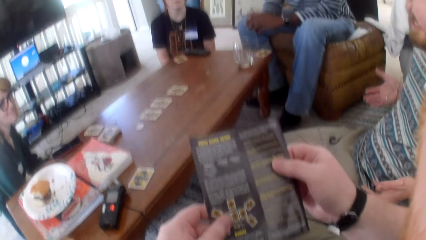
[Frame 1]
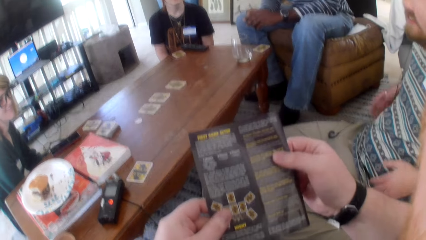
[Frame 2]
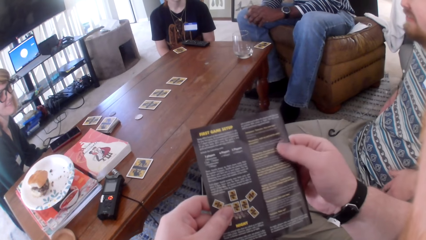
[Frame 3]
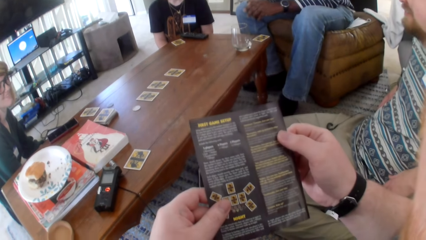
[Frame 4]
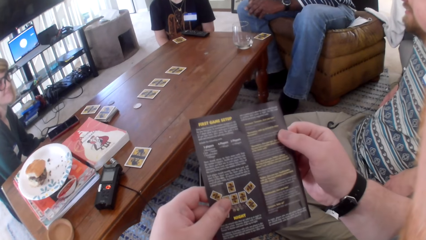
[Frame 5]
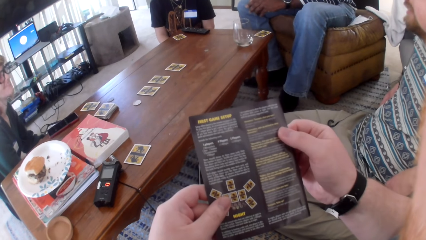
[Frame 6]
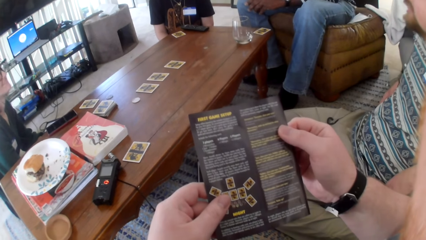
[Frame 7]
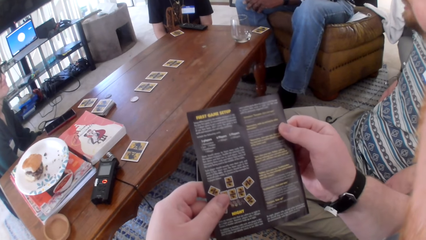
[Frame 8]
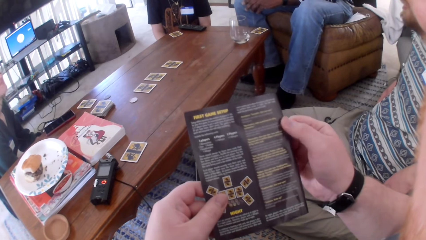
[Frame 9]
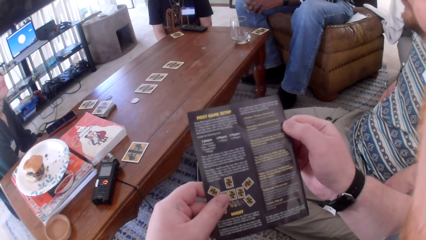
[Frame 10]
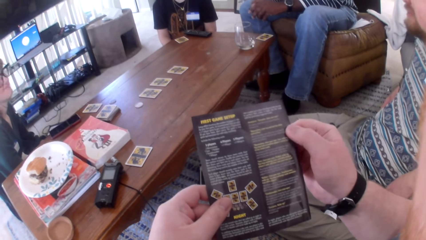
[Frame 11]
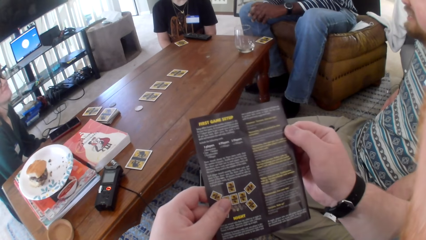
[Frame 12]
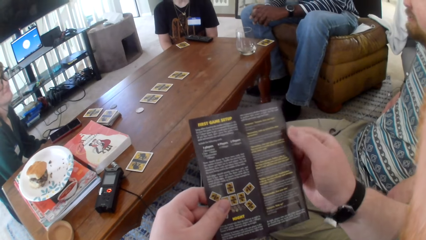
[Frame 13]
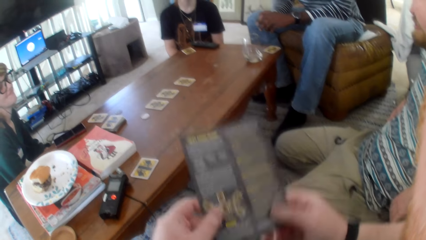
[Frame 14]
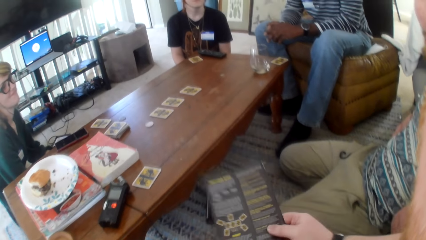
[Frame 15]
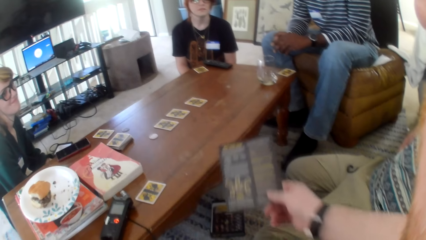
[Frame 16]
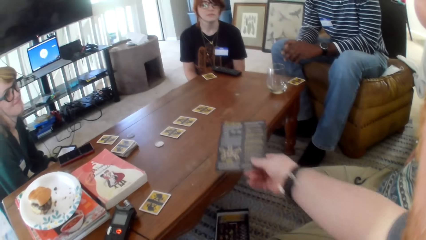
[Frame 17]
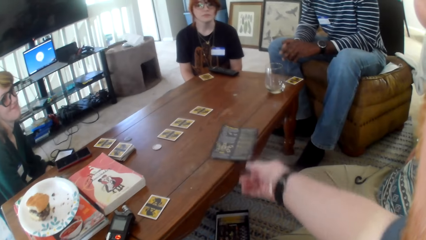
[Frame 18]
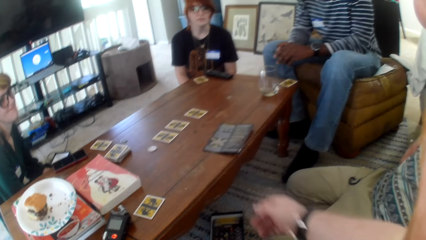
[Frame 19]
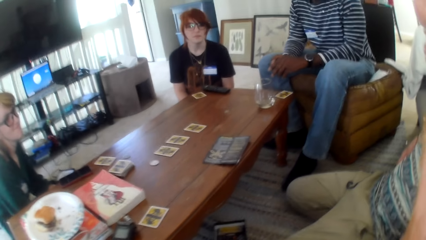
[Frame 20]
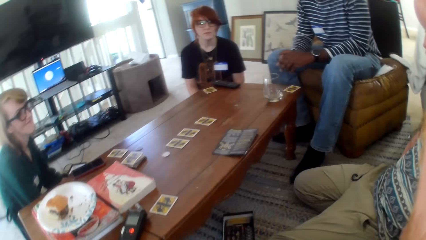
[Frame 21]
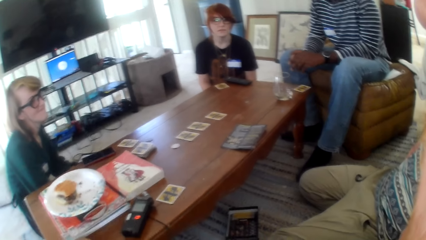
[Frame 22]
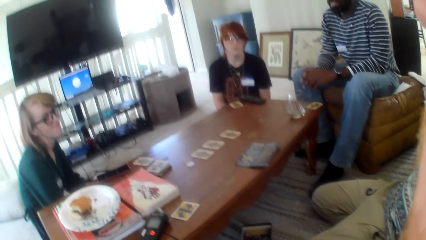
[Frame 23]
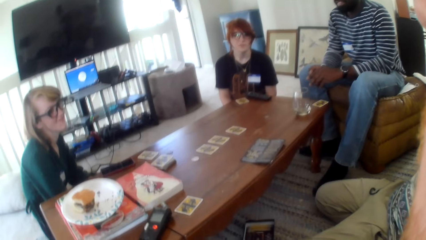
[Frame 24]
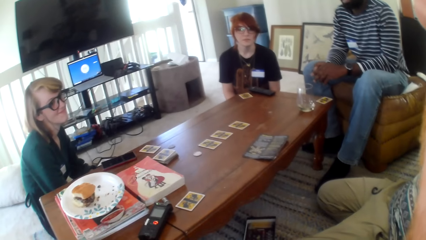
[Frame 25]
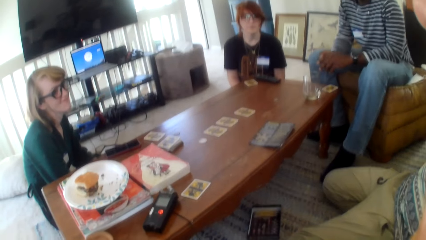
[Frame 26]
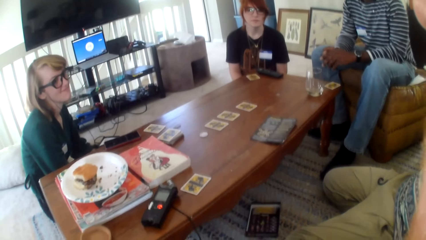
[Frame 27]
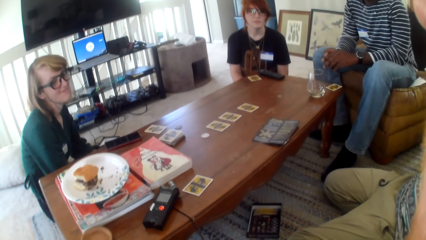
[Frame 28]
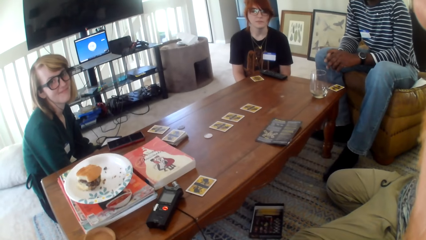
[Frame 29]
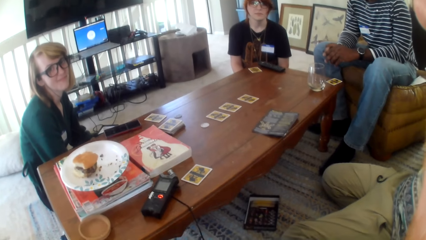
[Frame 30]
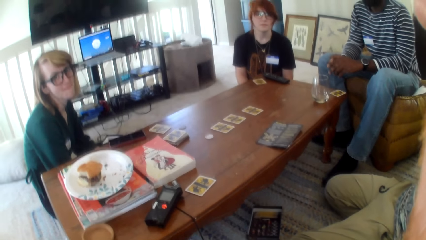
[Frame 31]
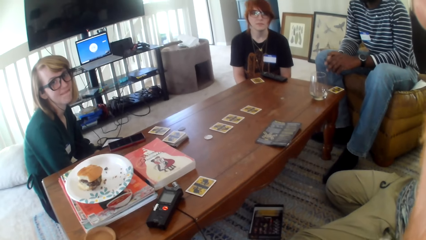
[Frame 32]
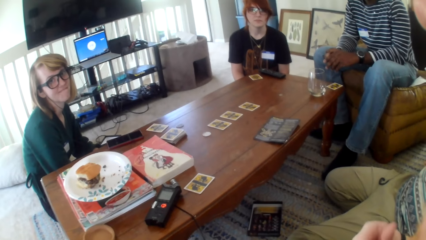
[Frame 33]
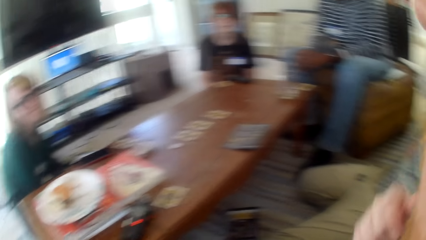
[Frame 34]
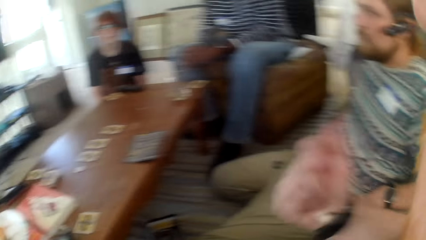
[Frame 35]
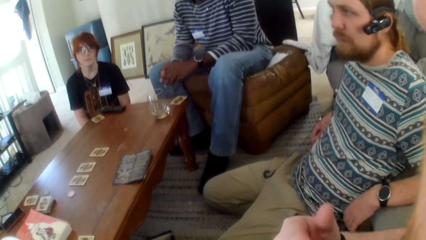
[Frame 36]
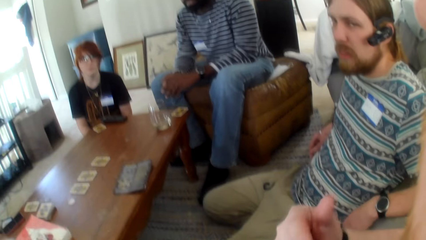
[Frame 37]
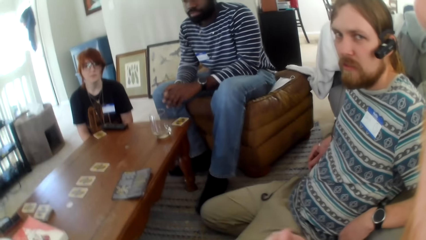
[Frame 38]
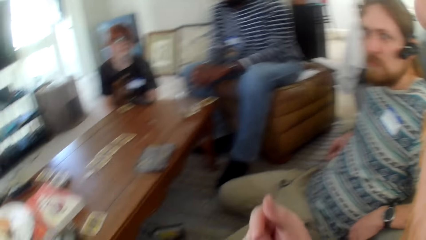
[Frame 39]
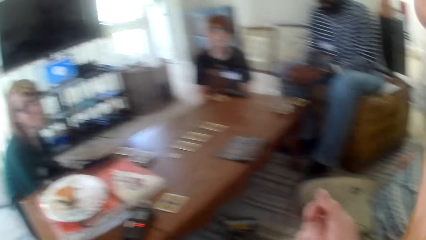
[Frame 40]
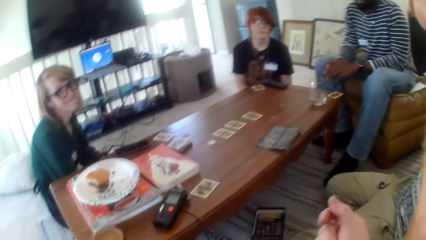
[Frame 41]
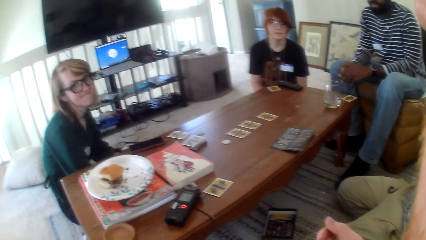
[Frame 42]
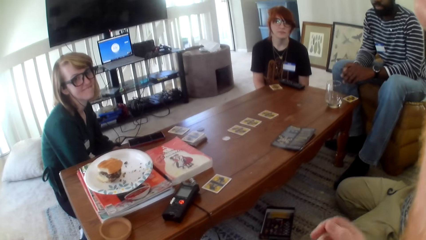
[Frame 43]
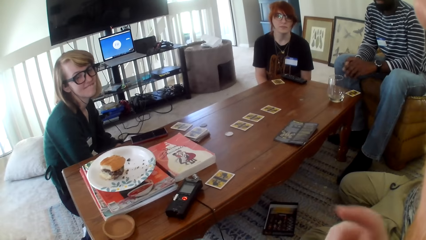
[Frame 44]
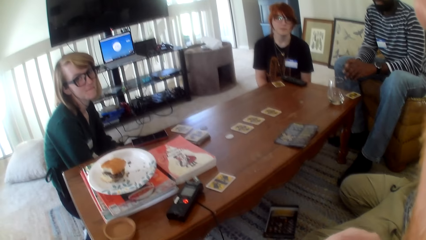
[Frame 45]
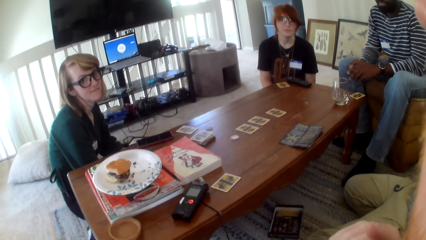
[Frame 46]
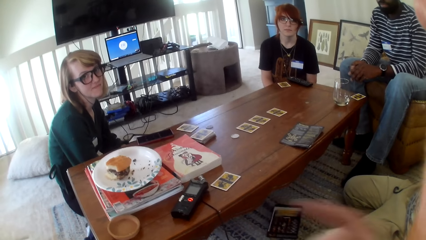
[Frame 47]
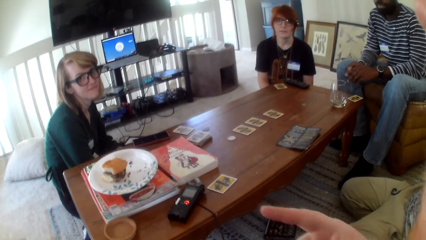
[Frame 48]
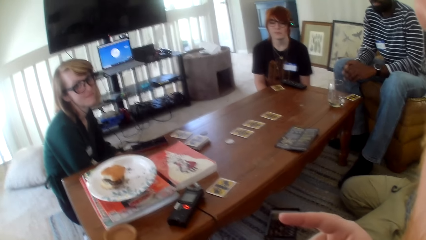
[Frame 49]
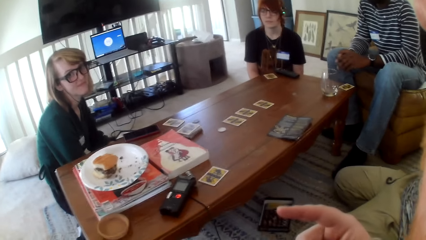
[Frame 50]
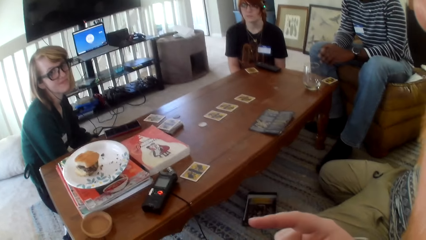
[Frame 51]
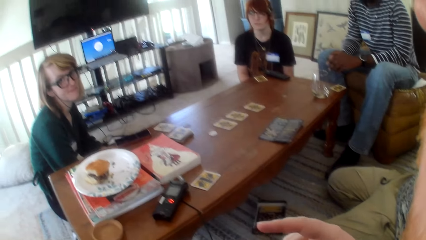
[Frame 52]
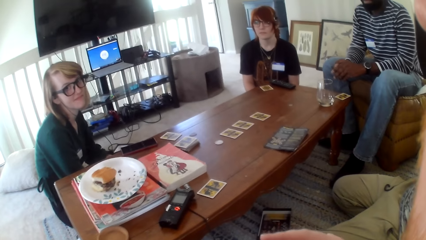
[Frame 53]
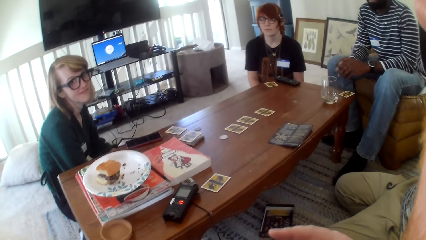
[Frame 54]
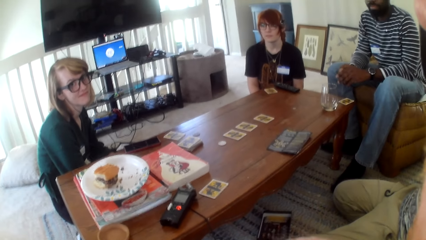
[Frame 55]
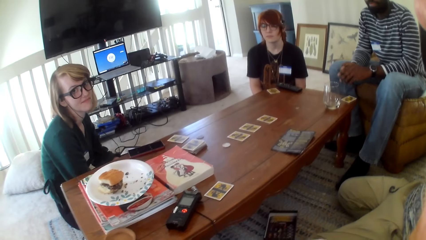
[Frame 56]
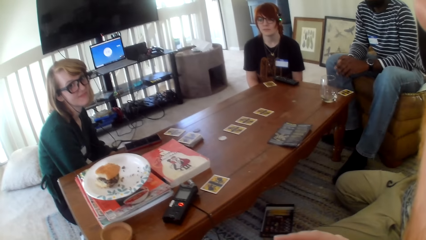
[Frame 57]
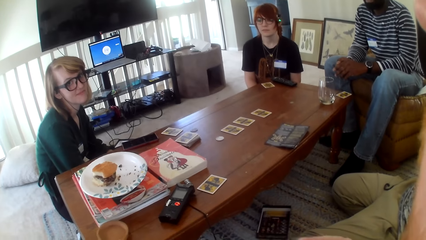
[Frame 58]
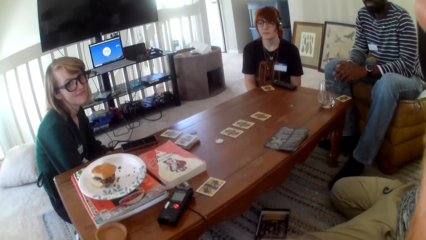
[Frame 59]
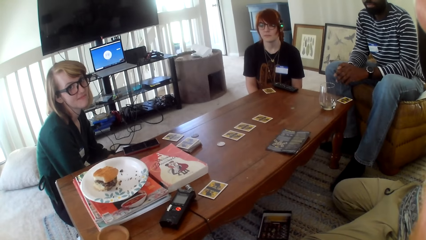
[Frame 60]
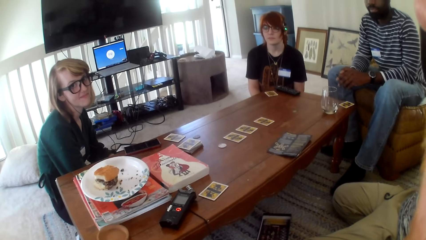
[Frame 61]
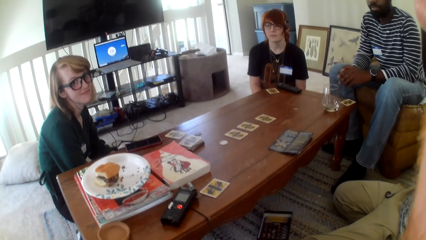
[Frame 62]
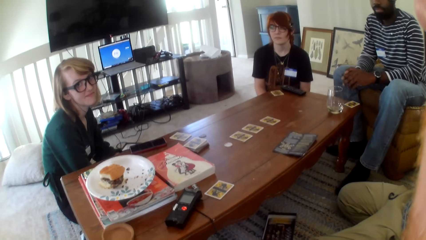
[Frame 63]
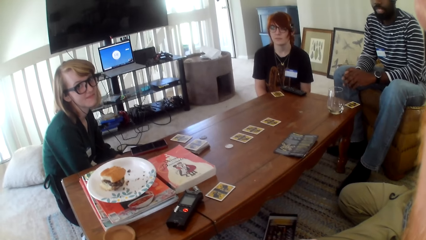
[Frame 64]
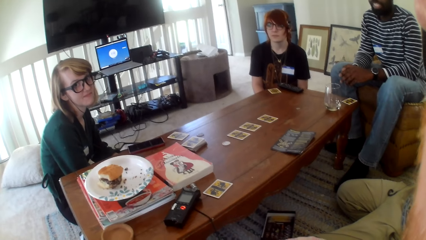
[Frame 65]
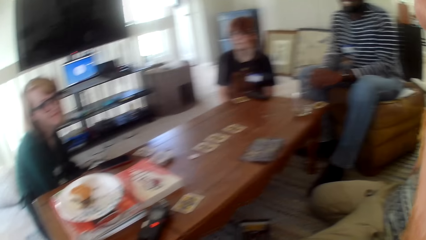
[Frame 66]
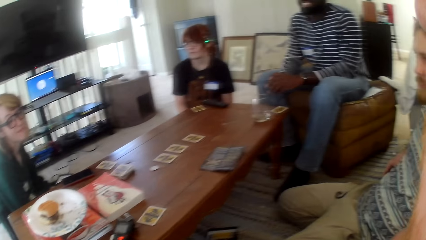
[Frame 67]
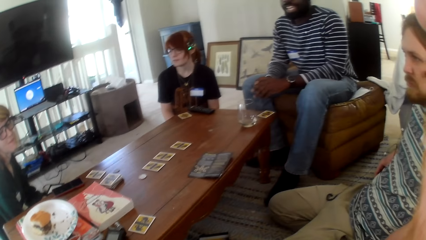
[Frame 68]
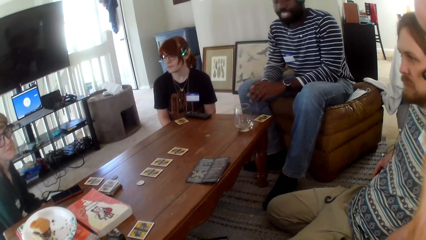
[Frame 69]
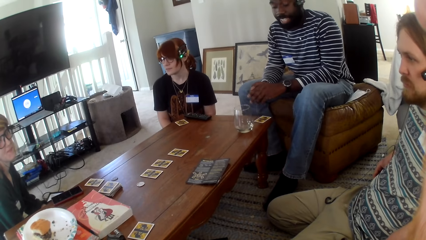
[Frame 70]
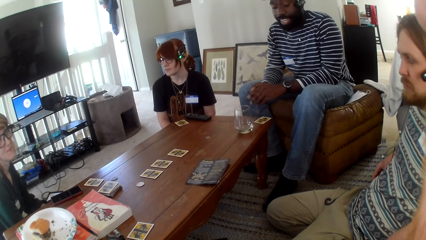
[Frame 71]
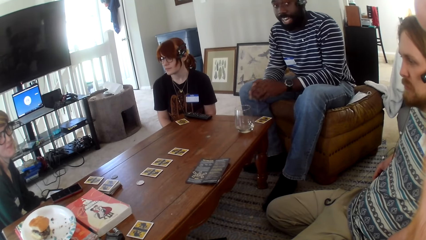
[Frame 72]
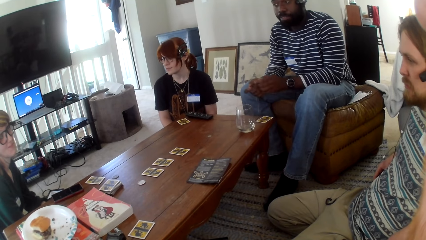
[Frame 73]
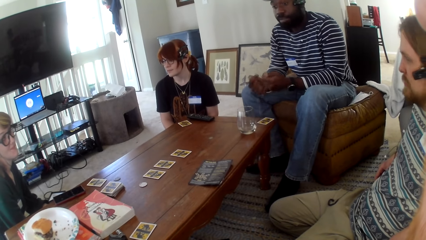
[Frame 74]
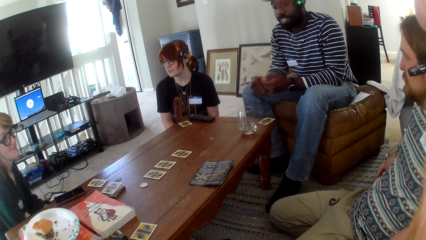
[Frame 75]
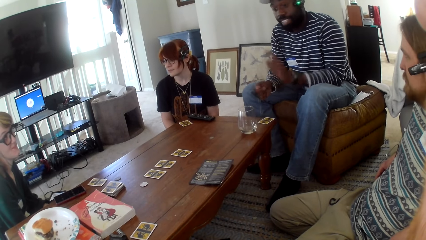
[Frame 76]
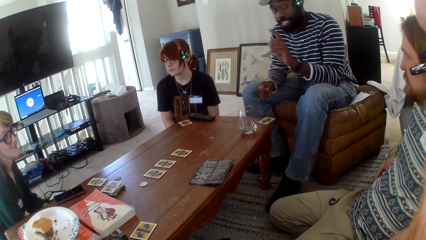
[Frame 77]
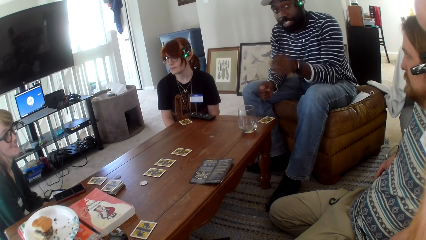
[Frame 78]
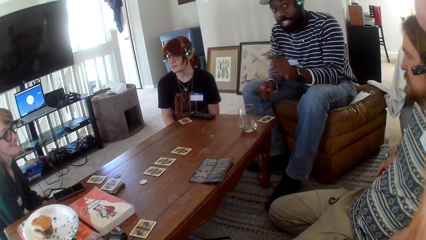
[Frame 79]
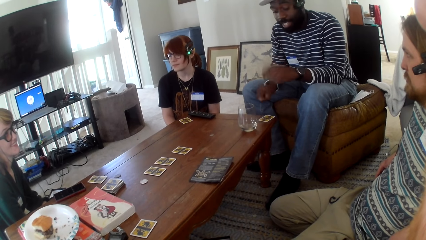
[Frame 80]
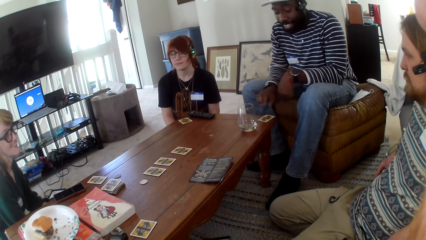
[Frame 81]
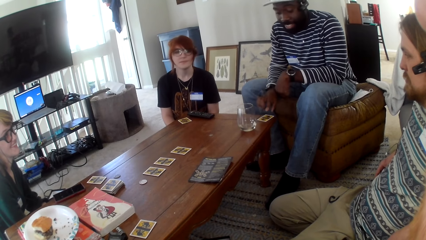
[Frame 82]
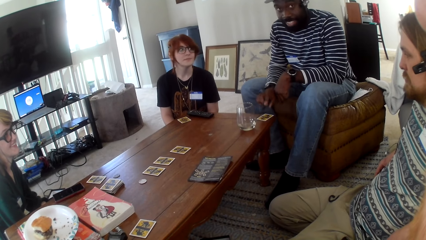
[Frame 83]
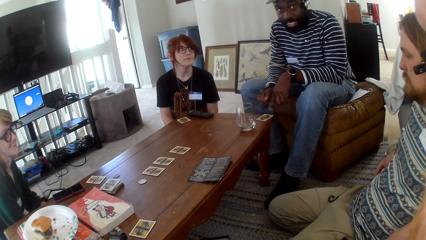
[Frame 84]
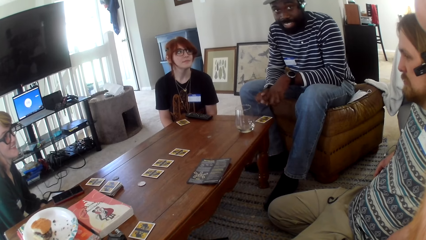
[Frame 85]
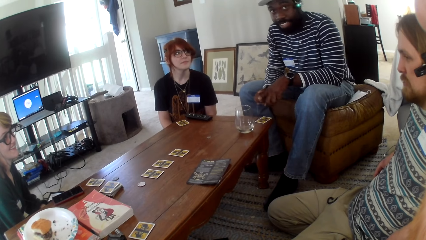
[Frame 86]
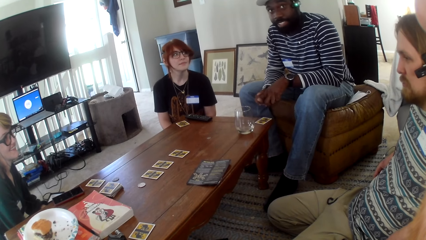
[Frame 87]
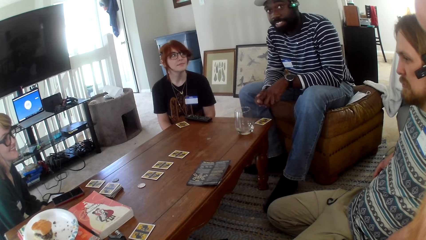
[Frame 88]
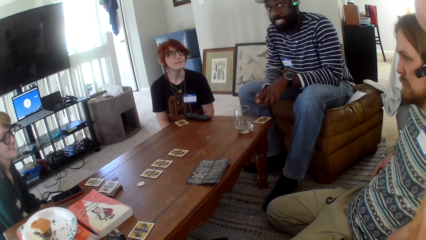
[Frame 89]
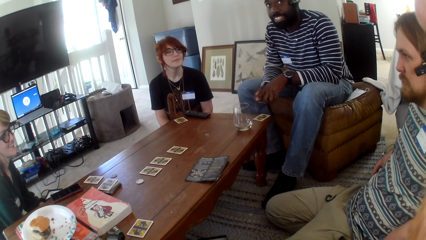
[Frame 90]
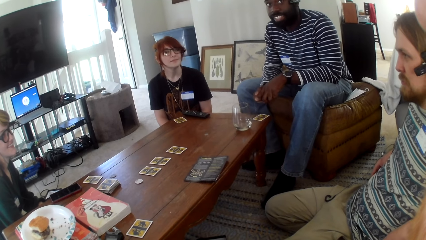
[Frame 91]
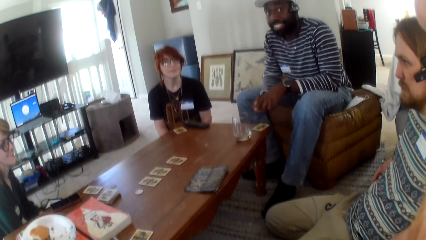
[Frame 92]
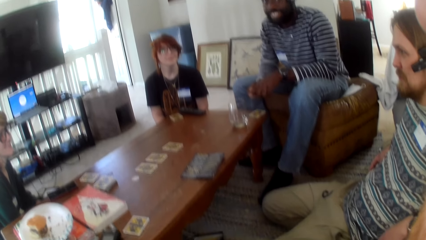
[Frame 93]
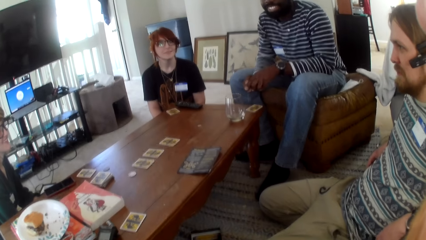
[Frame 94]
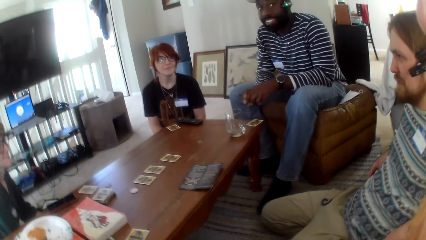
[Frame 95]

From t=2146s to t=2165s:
The camera wearer moves their hand. A man talks. The camera wearer places the manual on the table. They throw the paper on the table. The man talks. The camera wearer looks around. They talk. They flip the hand. They move their hand. They talk. They look around. Another man talks. The other man moves his hands. The other man talks.
